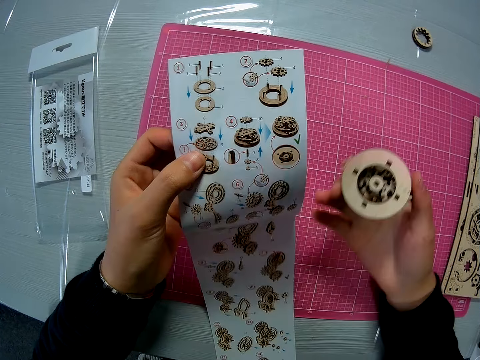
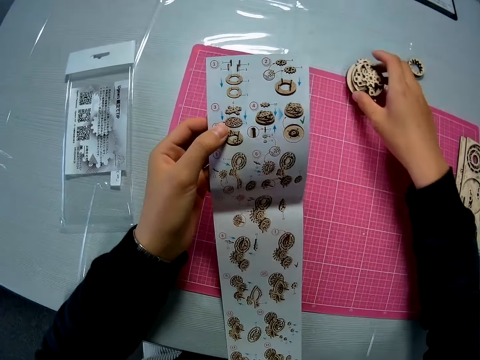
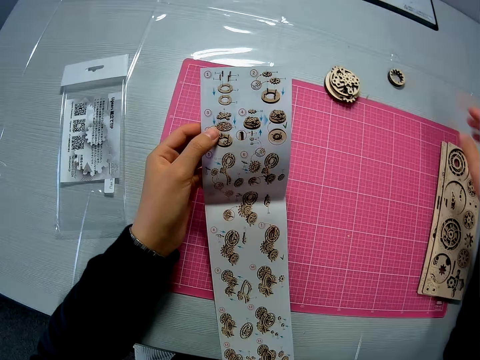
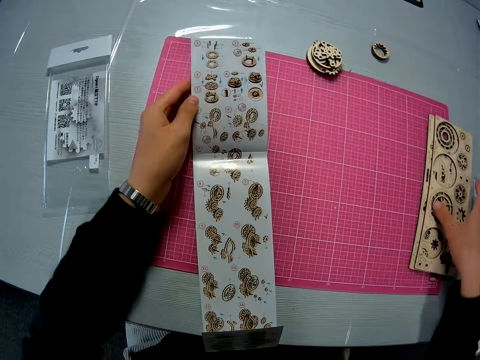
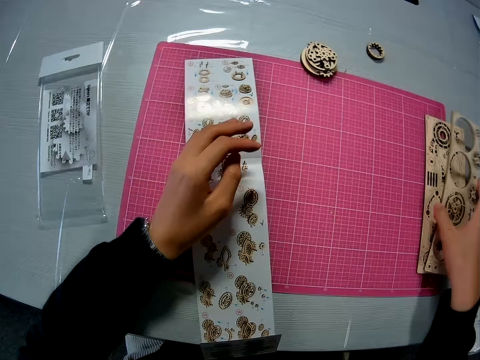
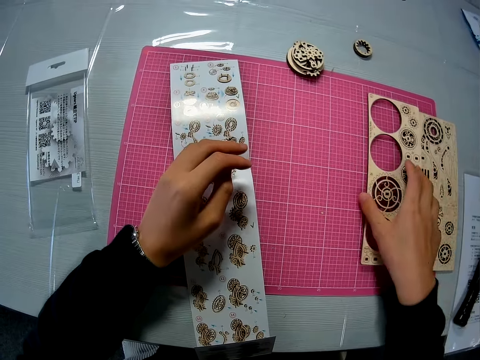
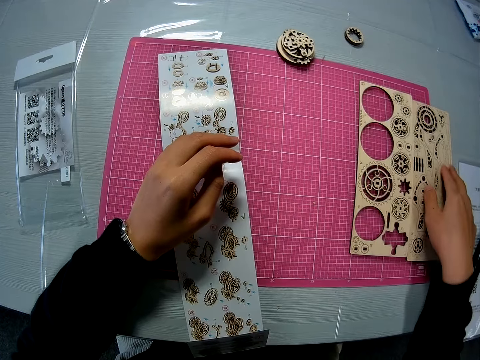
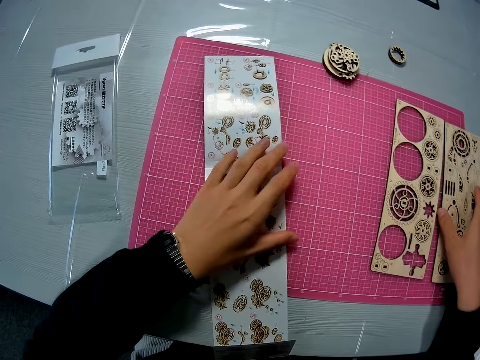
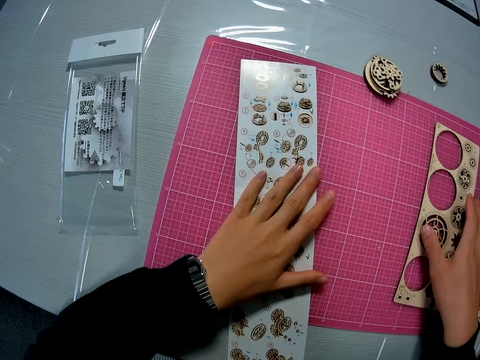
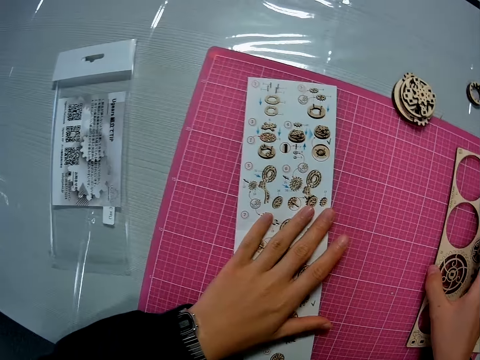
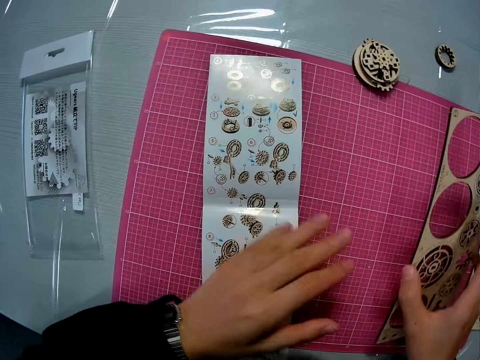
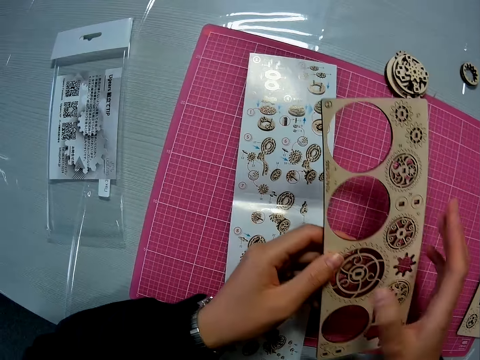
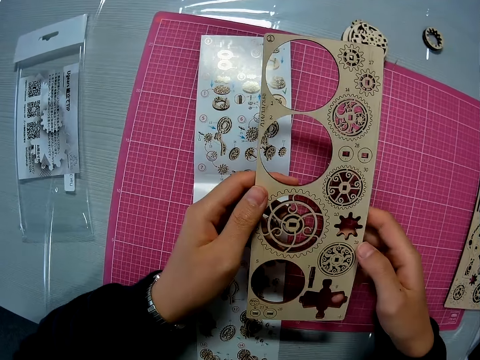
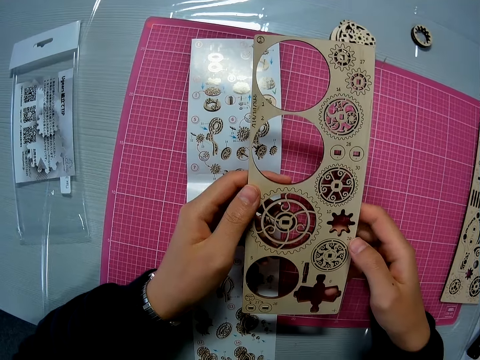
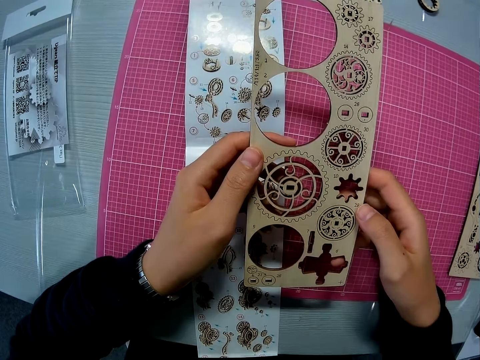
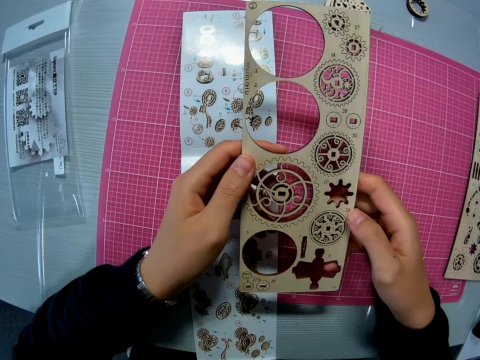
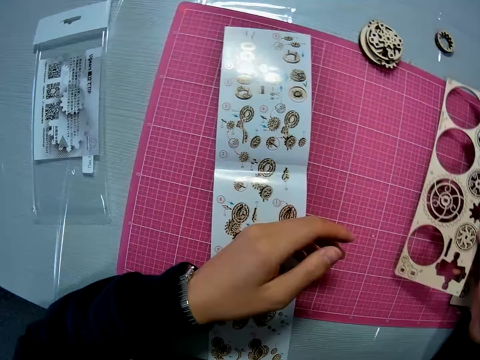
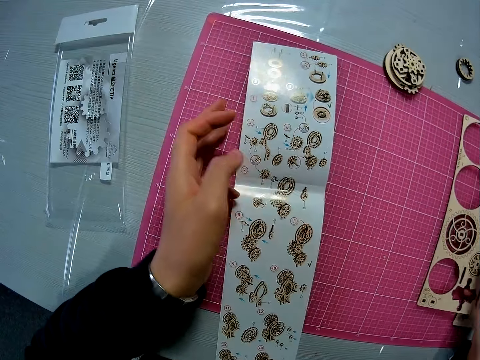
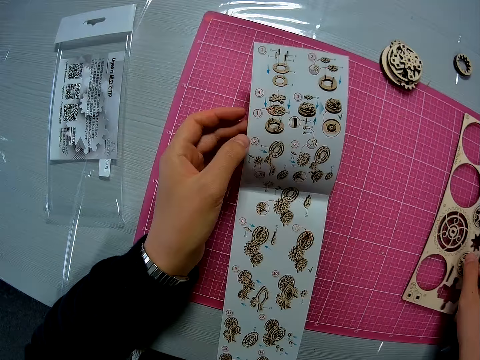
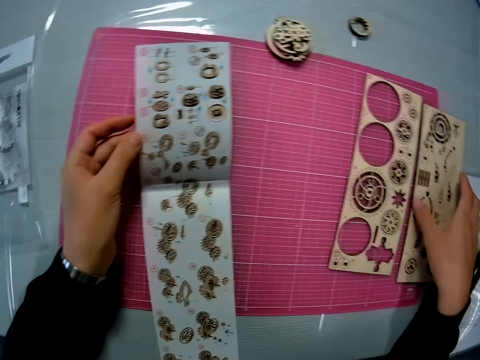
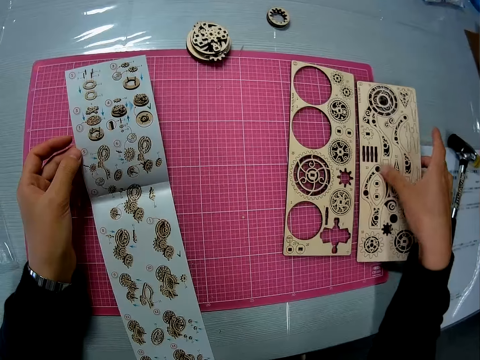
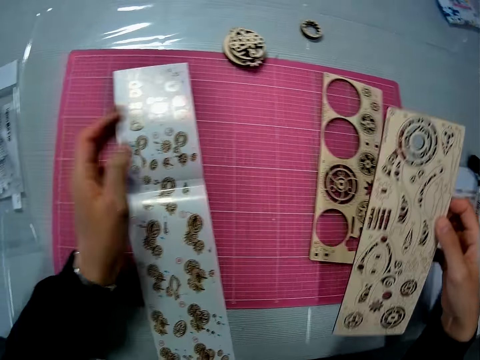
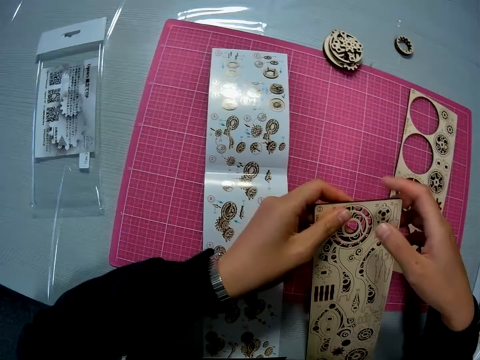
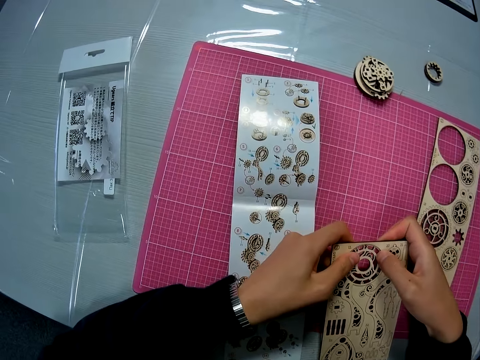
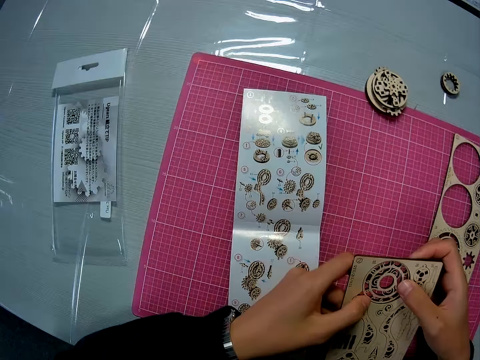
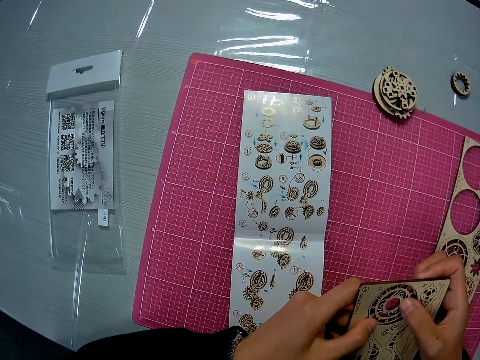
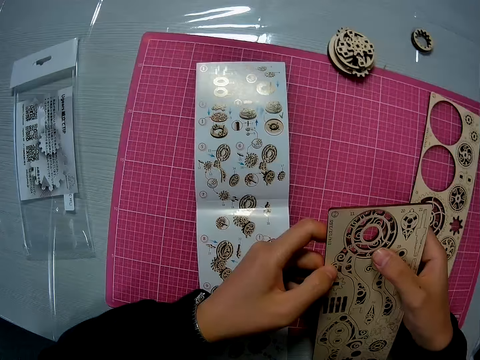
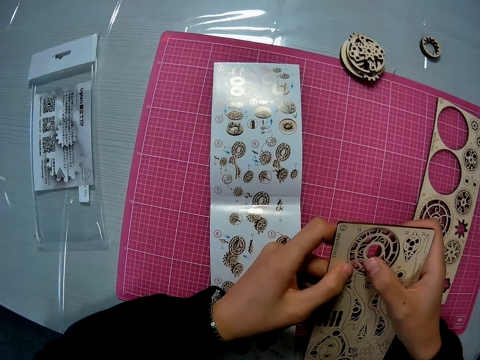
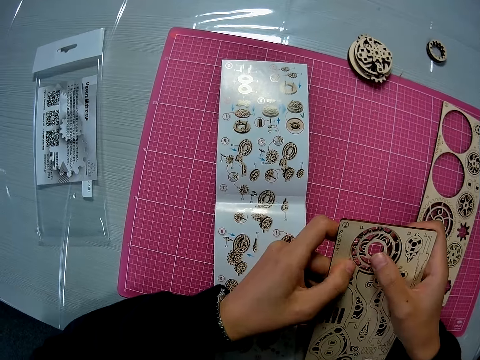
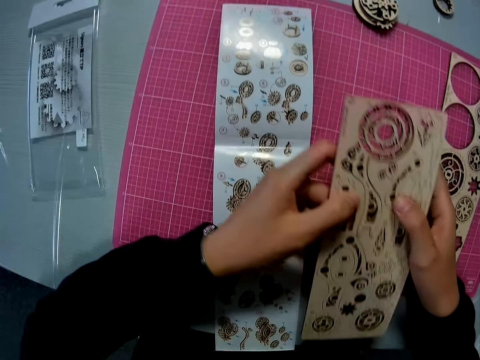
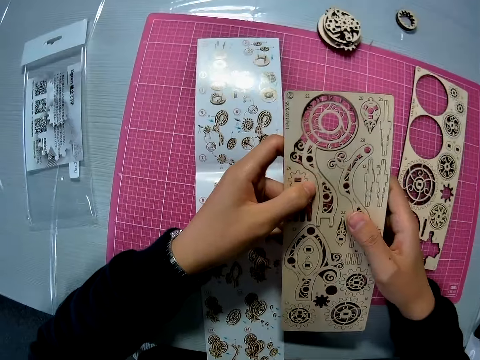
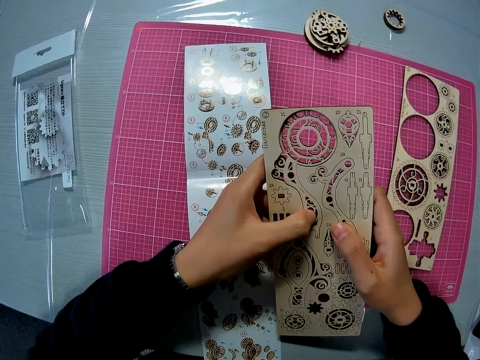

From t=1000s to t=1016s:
The camera wearer drops the mechanical model on the pink sheet. She drops the instruction manual on the pink sheet. She picks up a laser cut wood craft kit. She moves a puzzle sheet away from another puzzle sheet on the pink sheet. She places the laser cut wood craft kit on the cutting mat. She touches the laser cut wood craft kit. She moves the second puzzle sheet briefly with her right hand. She places a hand on the manual. She picks up the first puzzle sheet from the pink sheet. She holds the puzzle sheet with both hands. She stares at the laser cut wood craft kit. She drops the puzzle sheet on the pink sheet. She raises the instruction manual briefly. She picks up the second puzzle sheet from the pink sheet. She unhands the manual. She removes another puzzle piece from the pink sheet with both hands. She holds the laser cut wood craft kit with both hands.

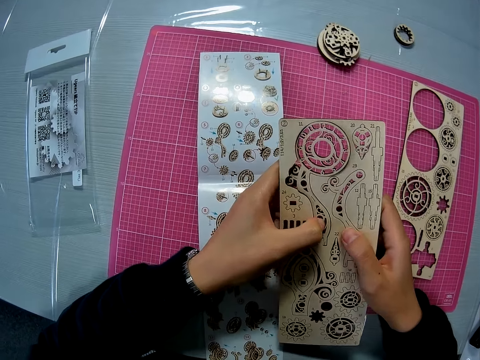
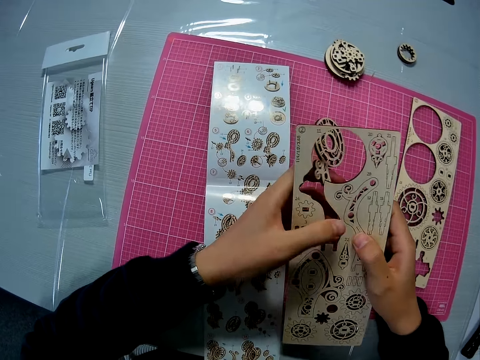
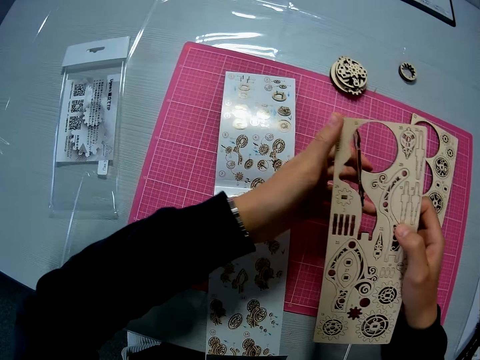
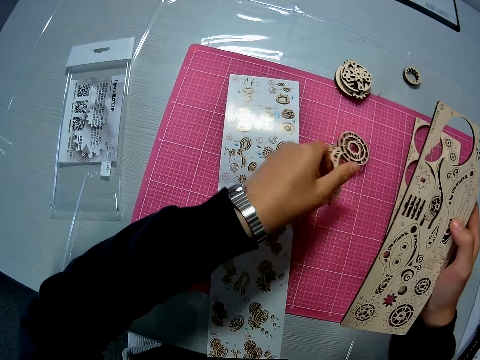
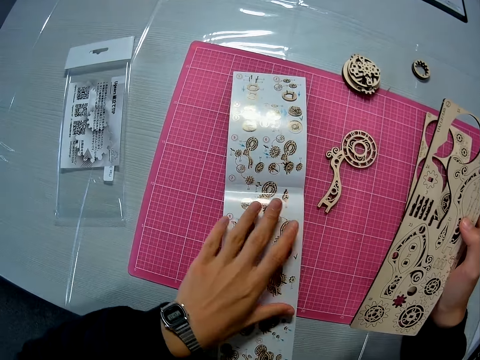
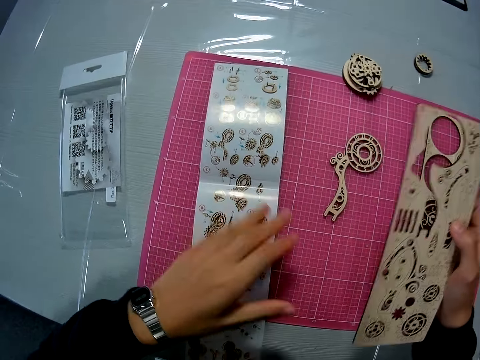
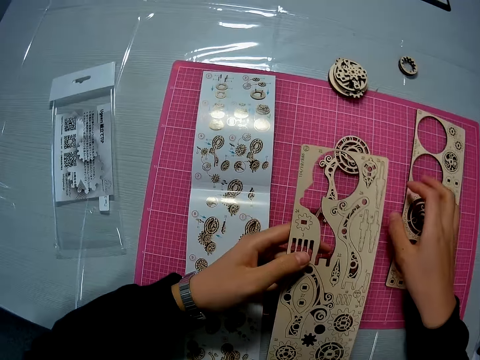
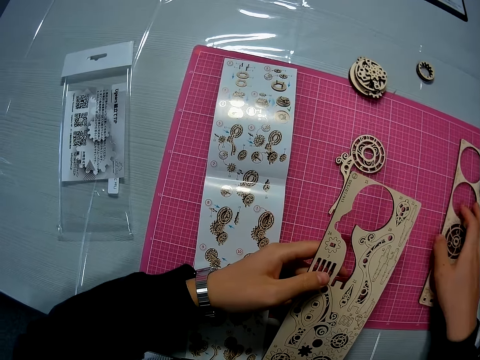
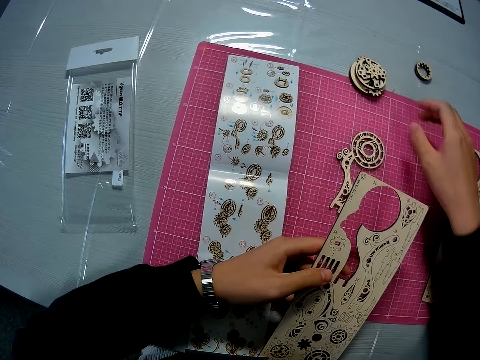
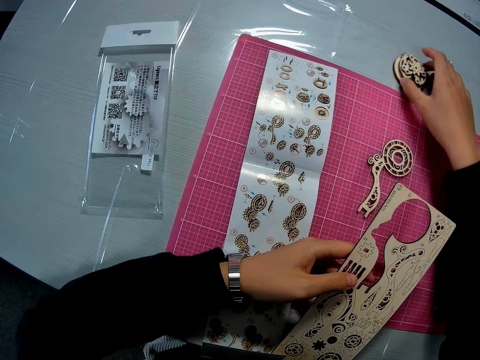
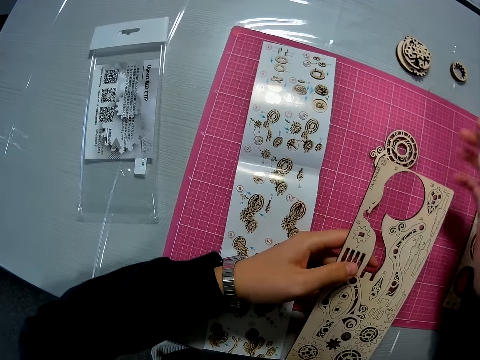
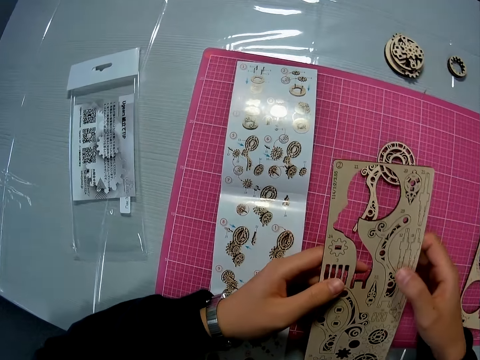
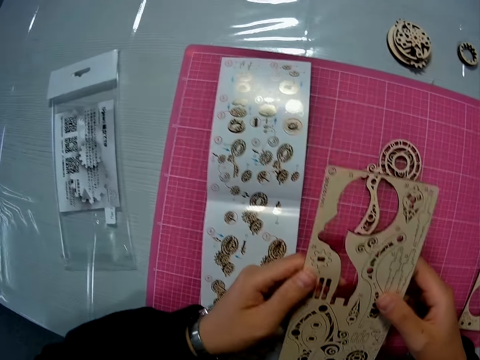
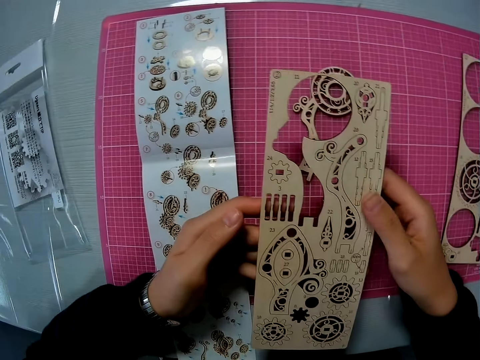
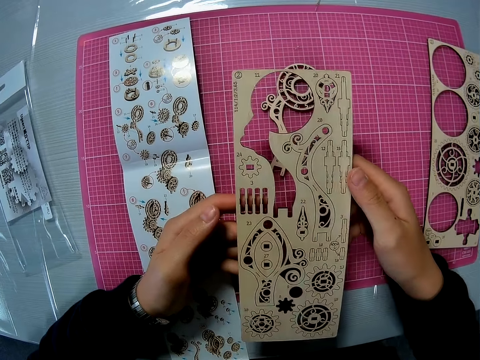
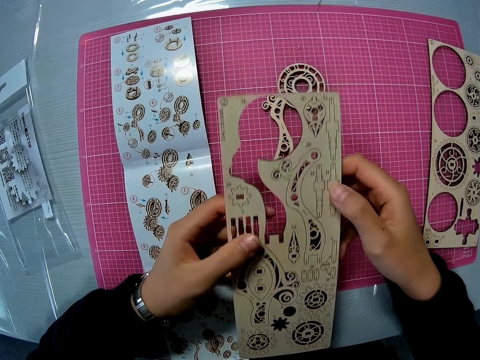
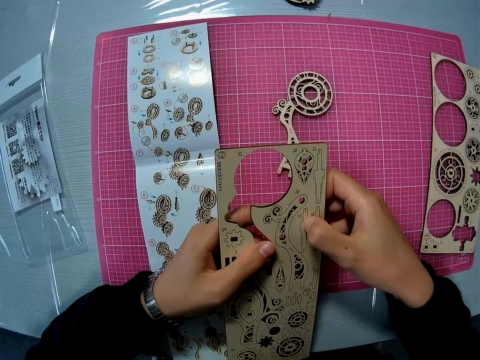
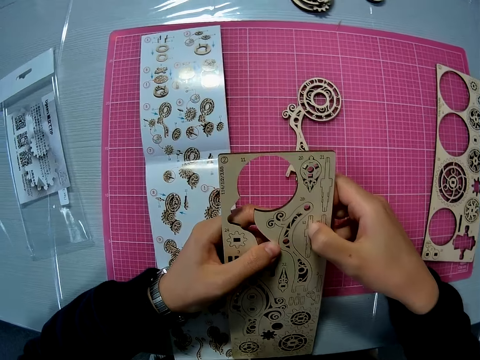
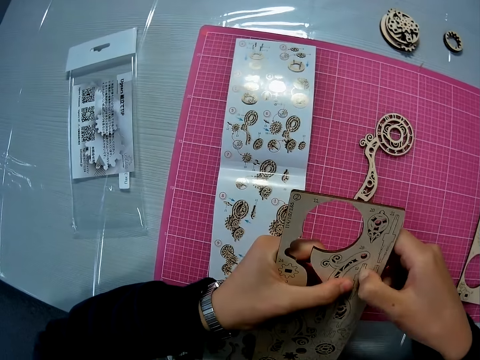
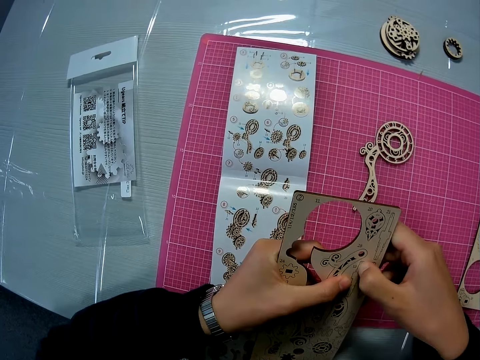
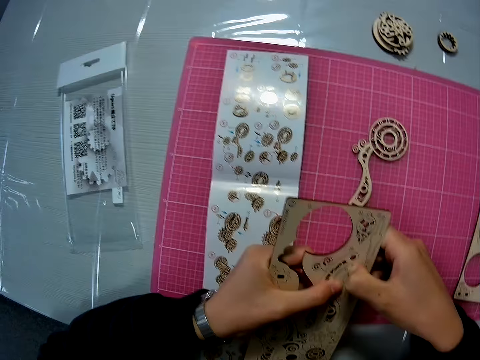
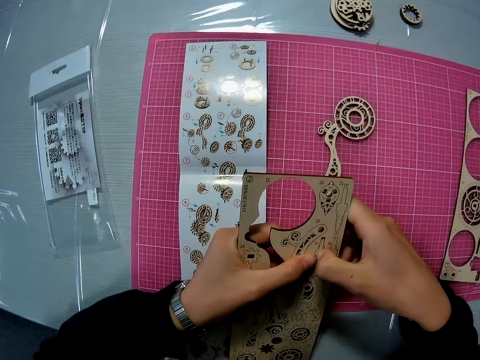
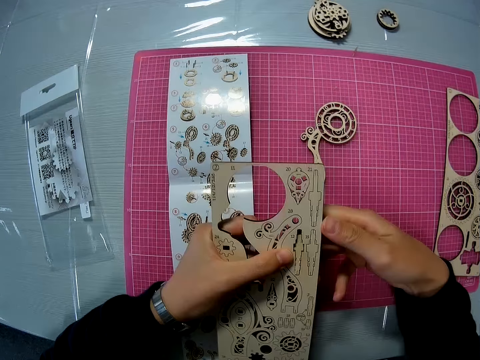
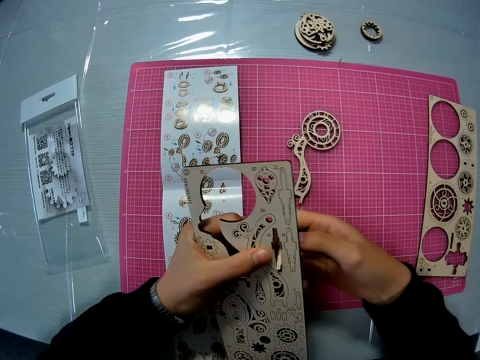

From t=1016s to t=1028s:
The camera wearer holds the laser cut wood craft kit. She drops the puzzle piece on the pink sheet. She moves the instruction manual briefly with her left hand. She passes the puzzle sheet to her left hand. She moves the second puzzle sheet on the pink sheet with her right hand. She moves the mechanical model away from the pink sheet. She holds the laser cut wood craft kit with both hands. She removes another puzzle piece from the puzzle sheet. She stares at the laser cut wood craft kit.
